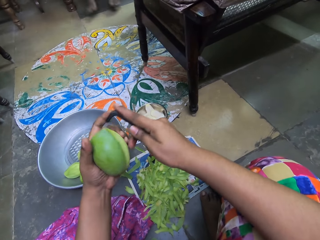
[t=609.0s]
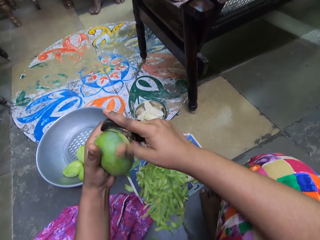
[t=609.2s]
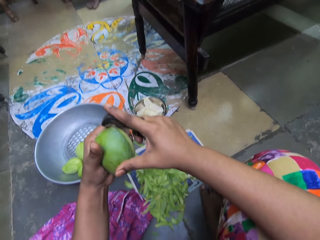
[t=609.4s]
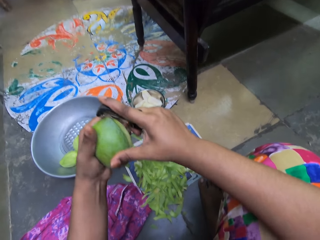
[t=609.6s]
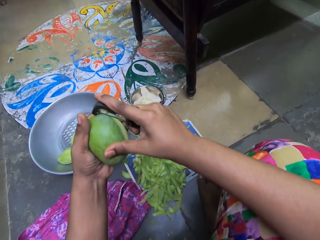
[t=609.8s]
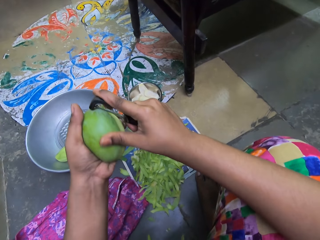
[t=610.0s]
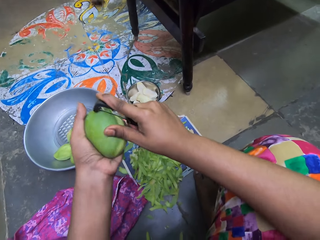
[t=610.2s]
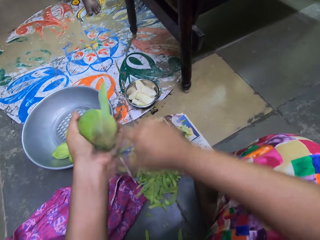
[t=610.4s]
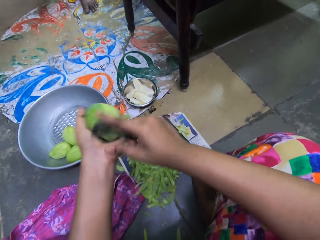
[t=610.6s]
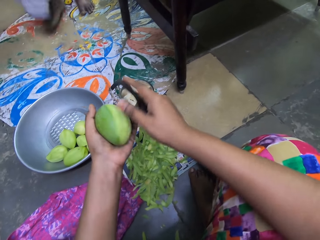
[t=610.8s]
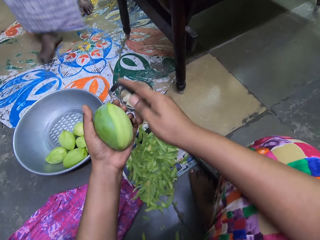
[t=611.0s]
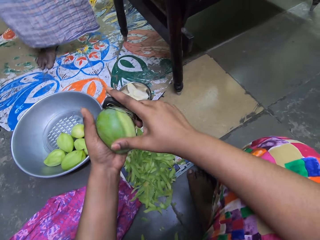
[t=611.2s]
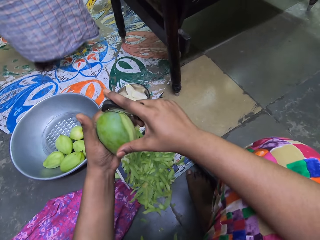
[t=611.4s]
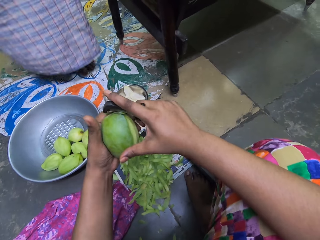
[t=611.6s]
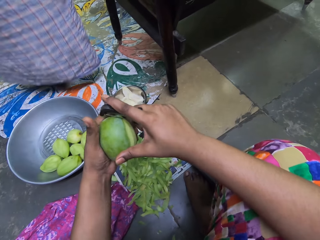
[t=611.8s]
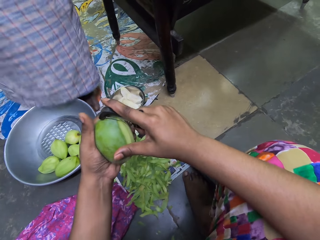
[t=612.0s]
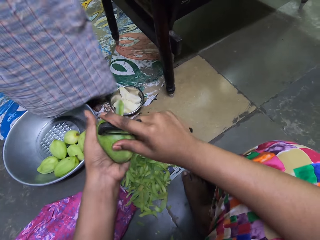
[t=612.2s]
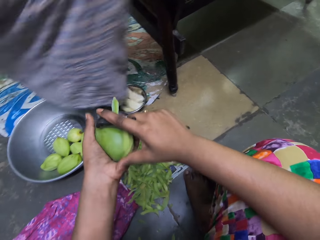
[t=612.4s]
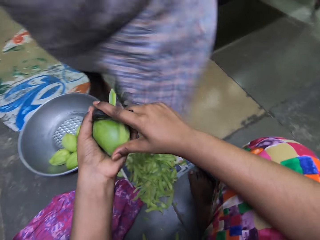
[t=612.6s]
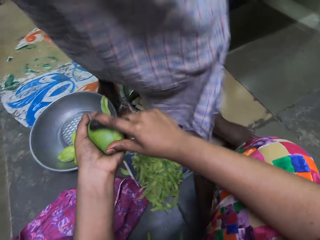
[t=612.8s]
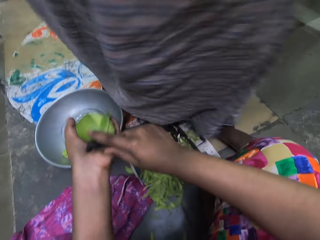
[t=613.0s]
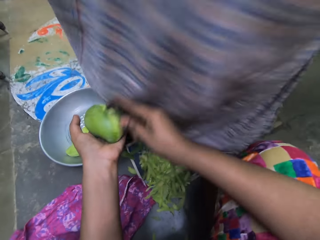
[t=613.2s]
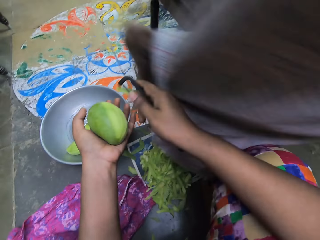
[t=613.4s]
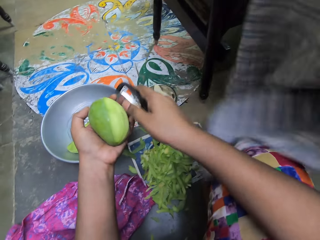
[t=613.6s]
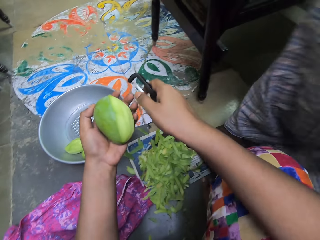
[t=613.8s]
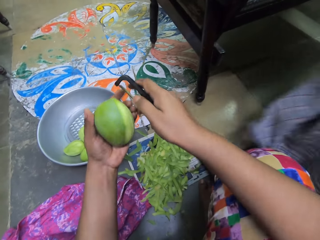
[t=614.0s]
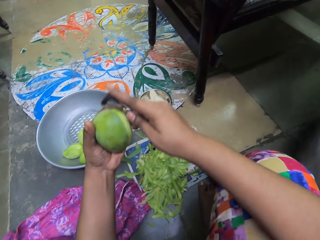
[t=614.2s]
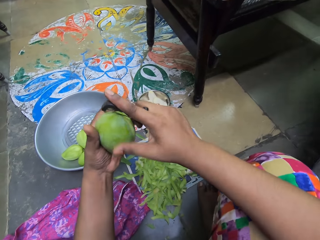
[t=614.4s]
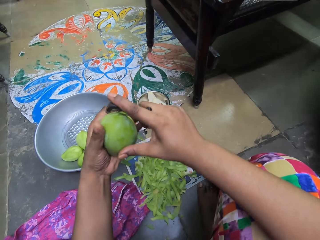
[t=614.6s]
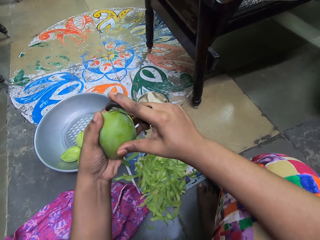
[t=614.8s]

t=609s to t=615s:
The camera wearer peels the mango with the peeler in her right hand.
